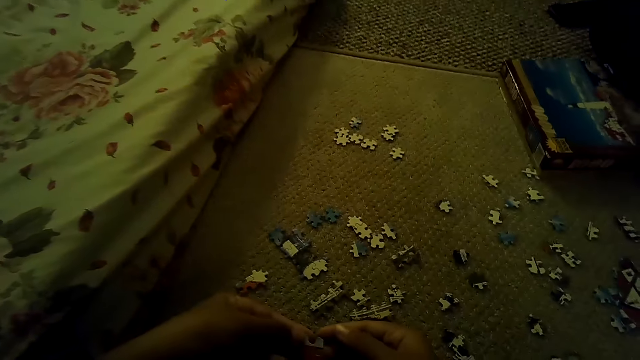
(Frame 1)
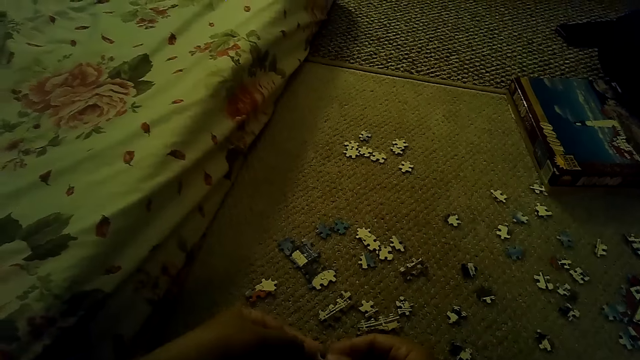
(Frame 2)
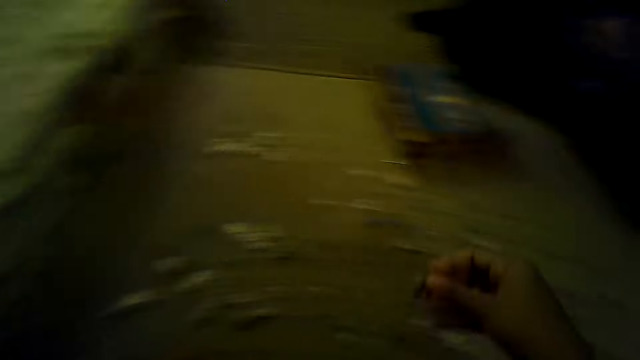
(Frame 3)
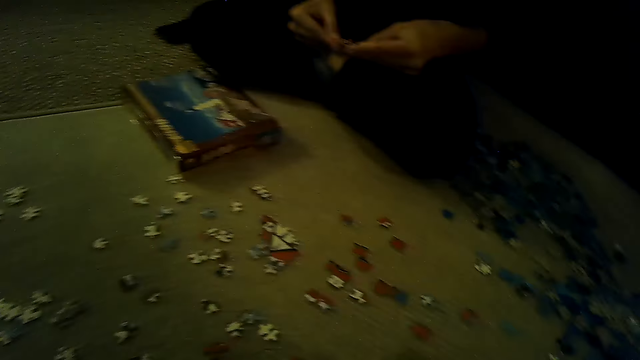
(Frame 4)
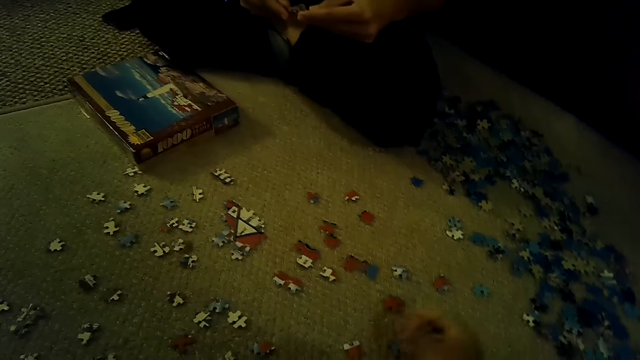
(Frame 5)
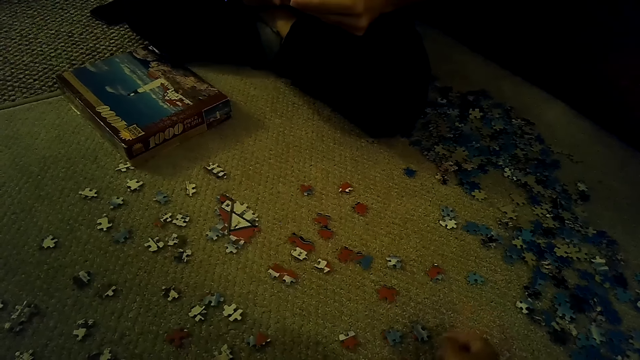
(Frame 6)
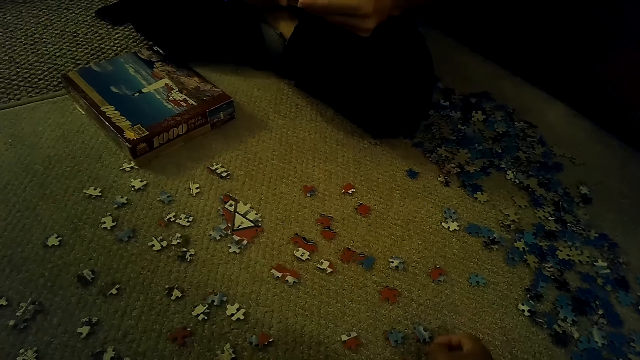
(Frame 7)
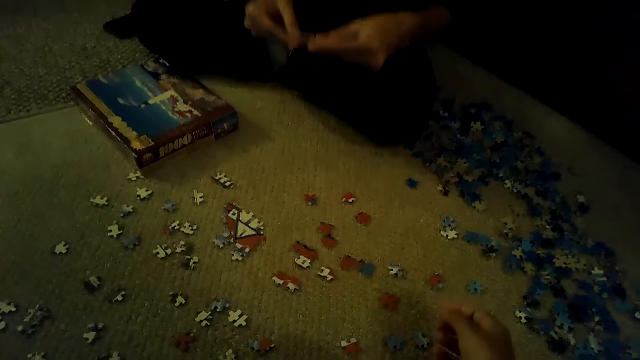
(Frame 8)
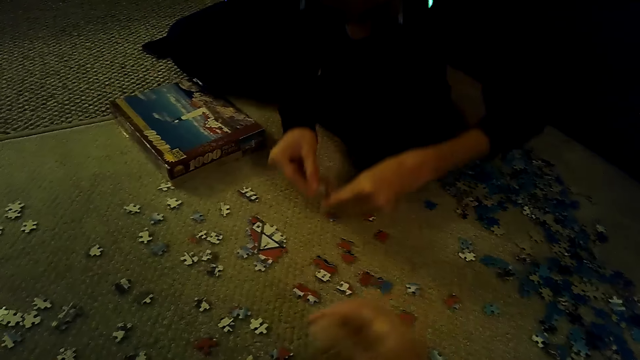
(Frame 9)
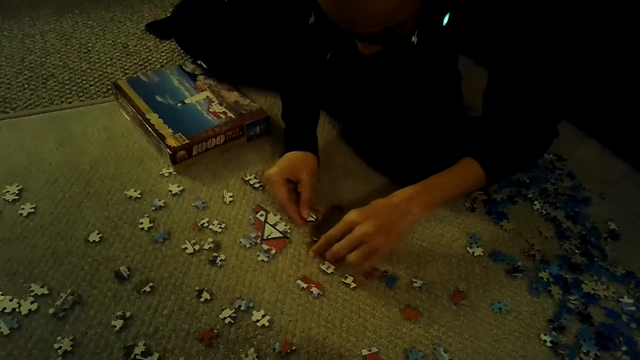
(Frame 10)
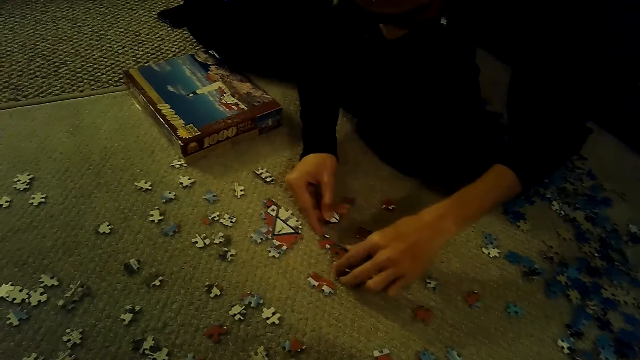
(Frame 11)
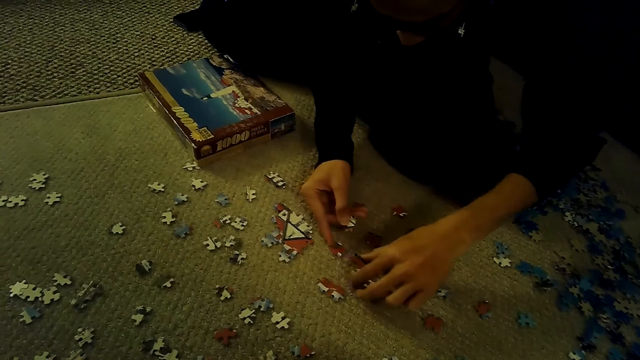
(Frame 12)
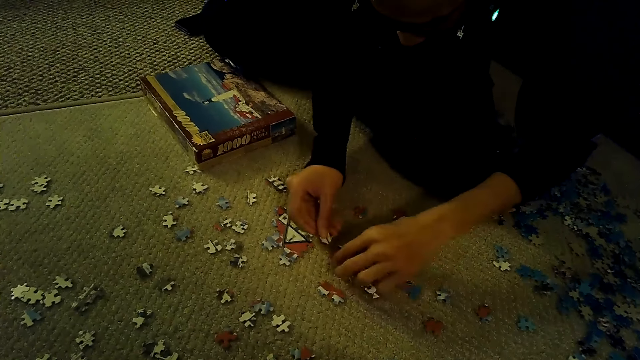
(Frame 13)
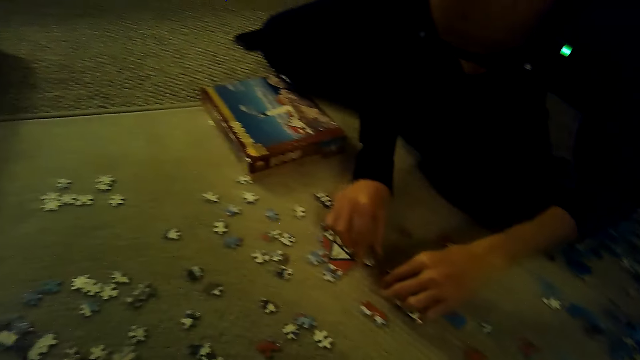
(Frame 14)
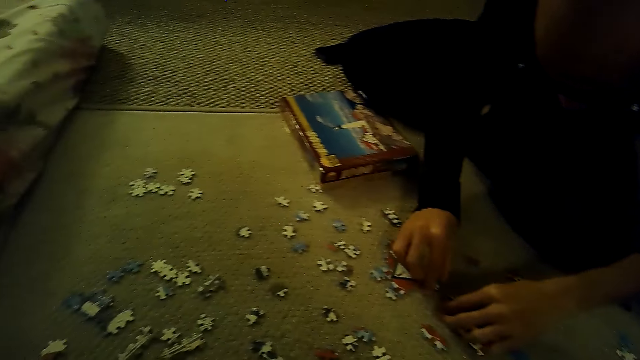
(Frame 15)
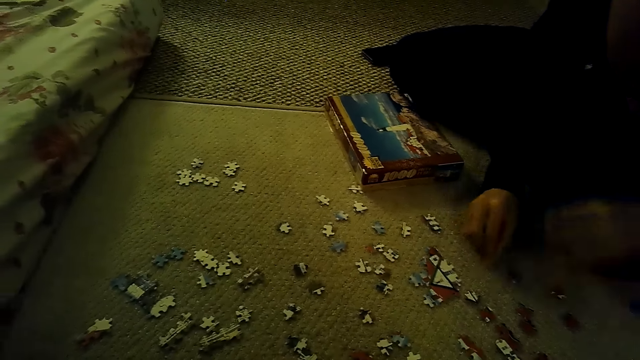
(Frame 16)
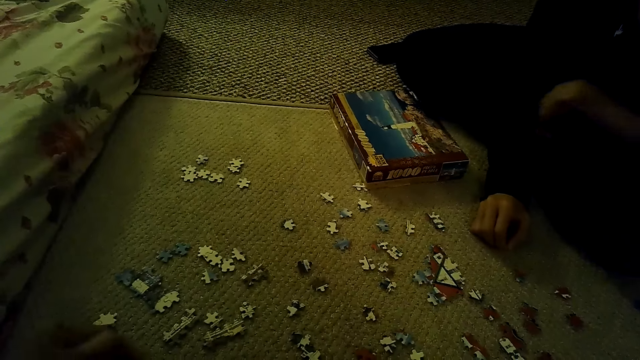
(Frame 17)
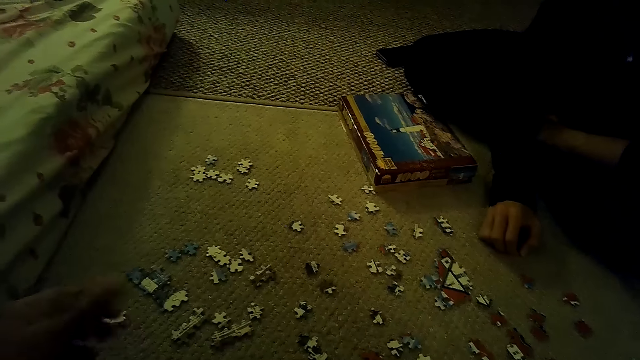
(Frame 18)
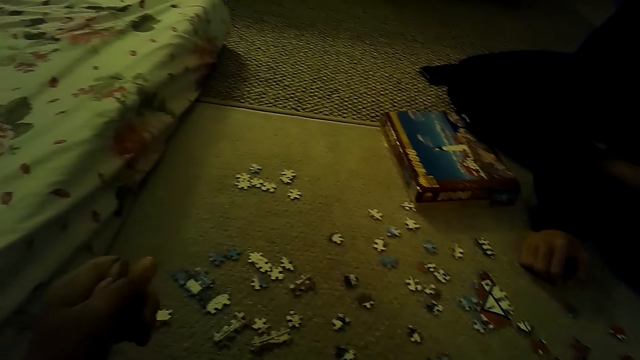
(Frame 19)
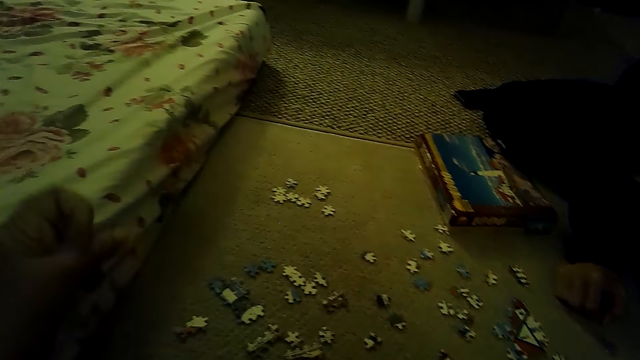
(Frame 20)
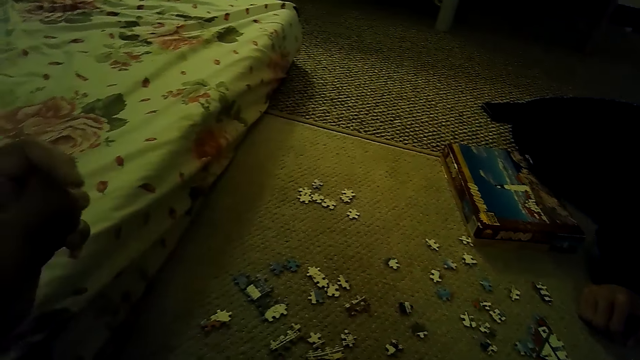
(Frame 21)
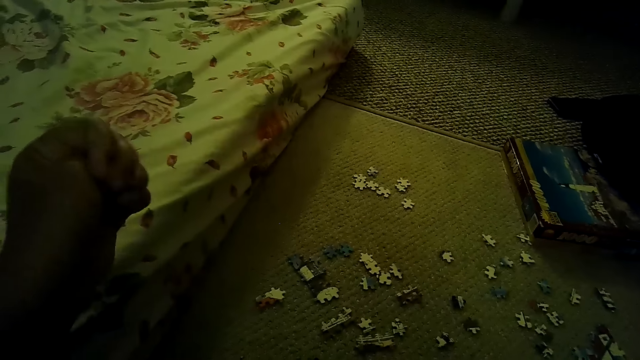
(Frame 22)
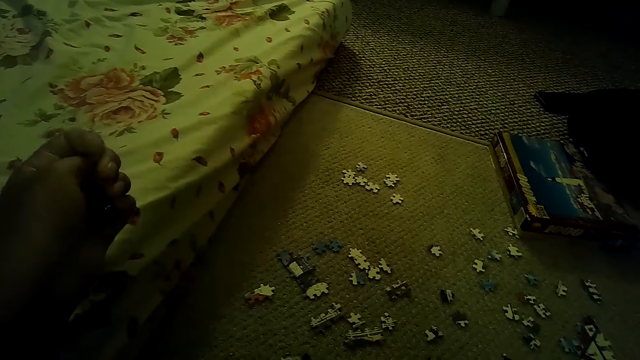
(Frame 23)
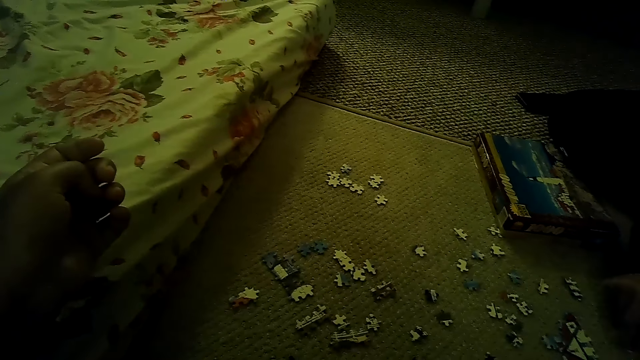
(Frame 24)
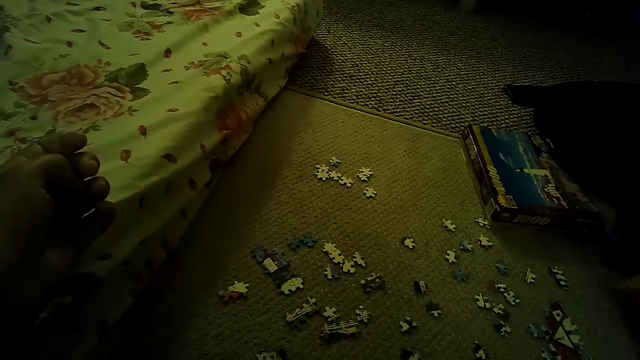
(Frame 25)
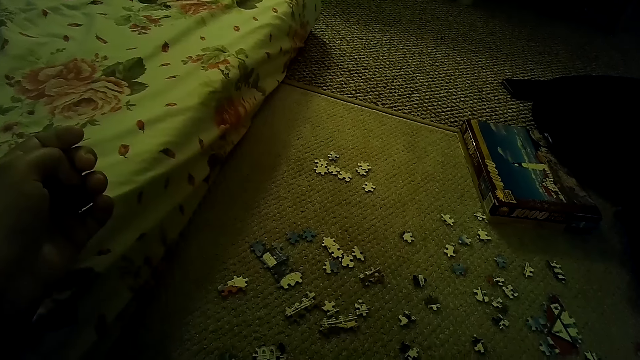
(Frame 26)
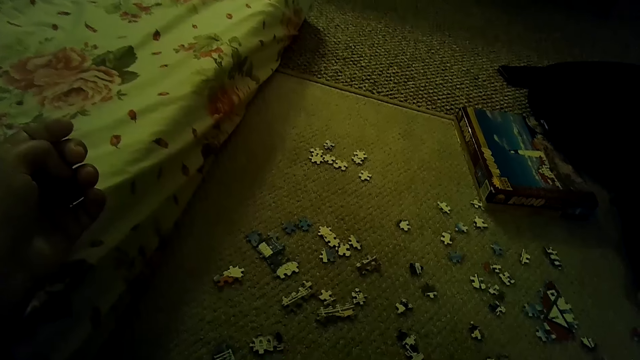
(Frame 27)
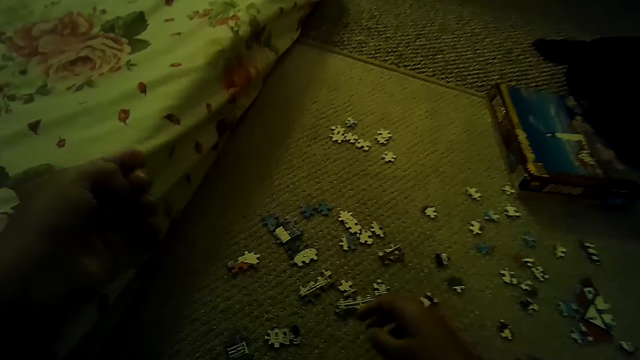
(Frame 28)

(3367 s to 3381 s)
A man puts the box on the floor. The camera wearer holds the puzzle piece. The man holds the puzzle piece, puts the puzzle pieces down and plays the jigsaw puzzle game on the floor. The camera wearer moves the hand. The man moves the hand.

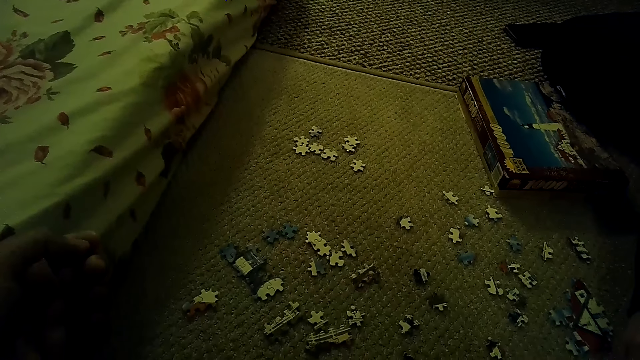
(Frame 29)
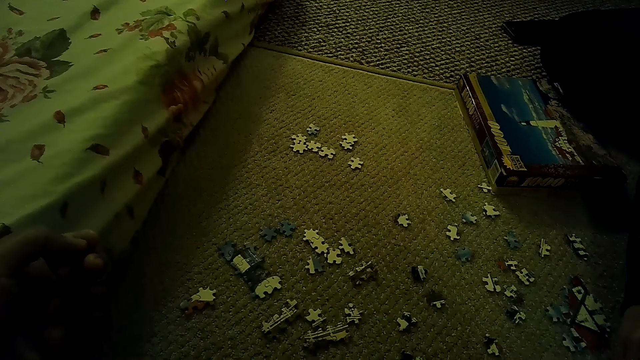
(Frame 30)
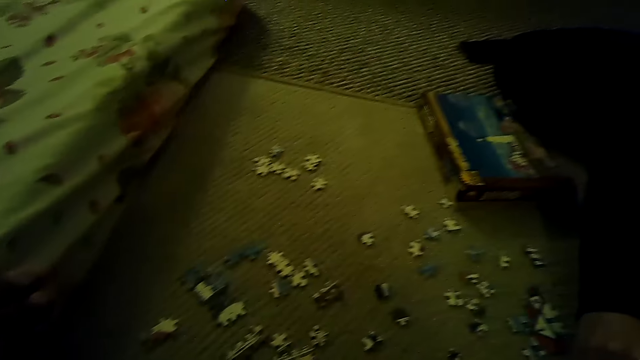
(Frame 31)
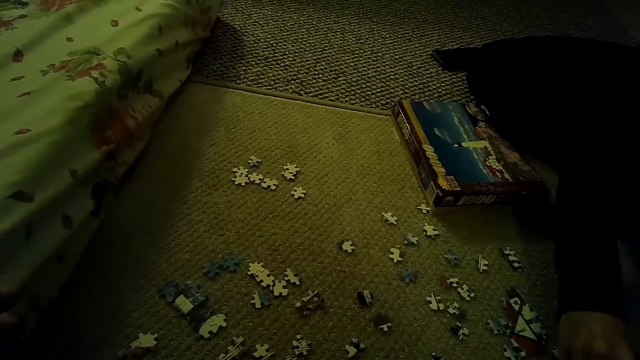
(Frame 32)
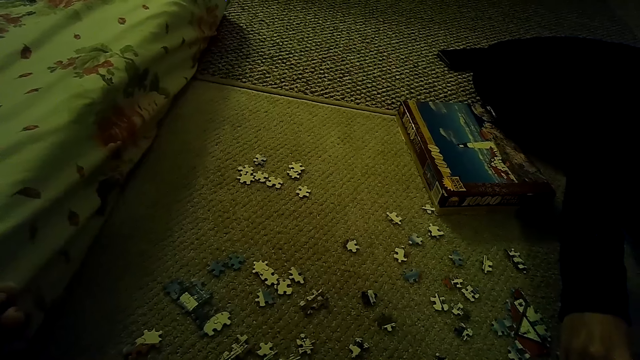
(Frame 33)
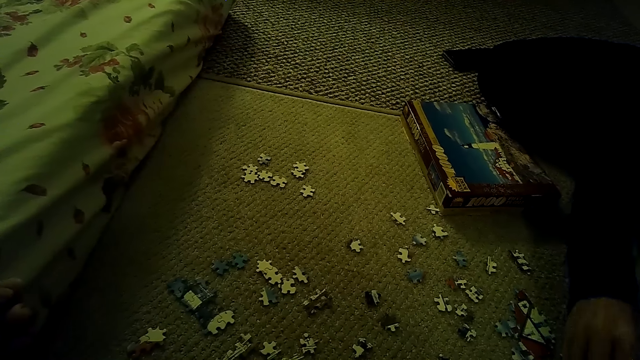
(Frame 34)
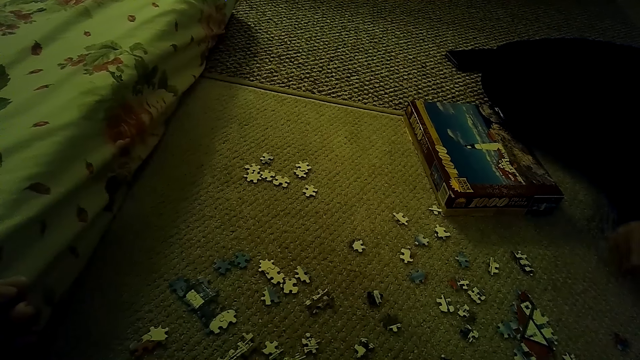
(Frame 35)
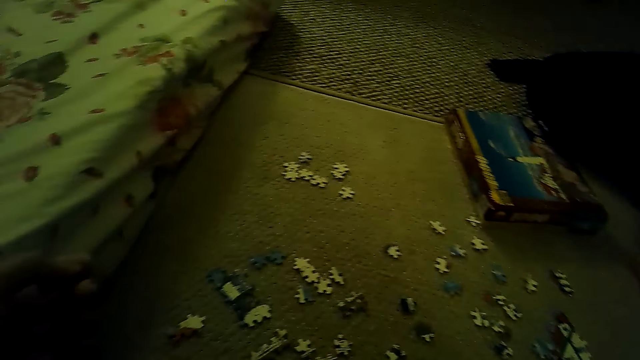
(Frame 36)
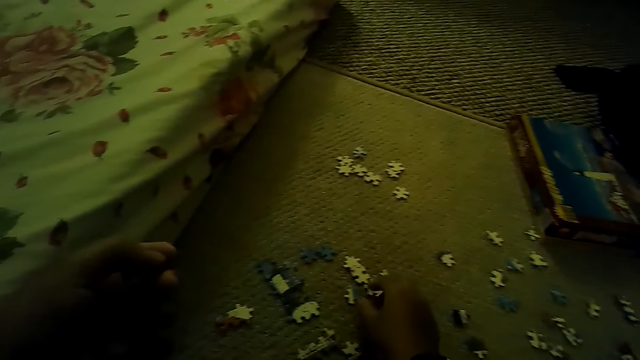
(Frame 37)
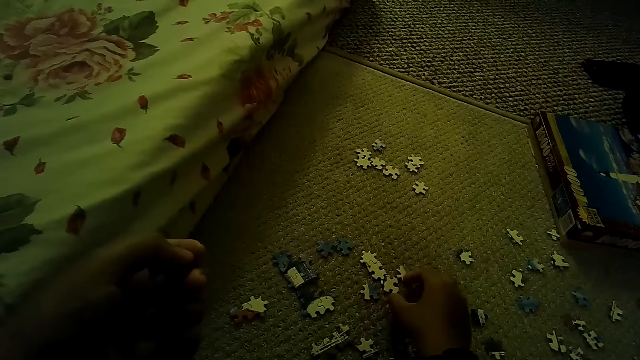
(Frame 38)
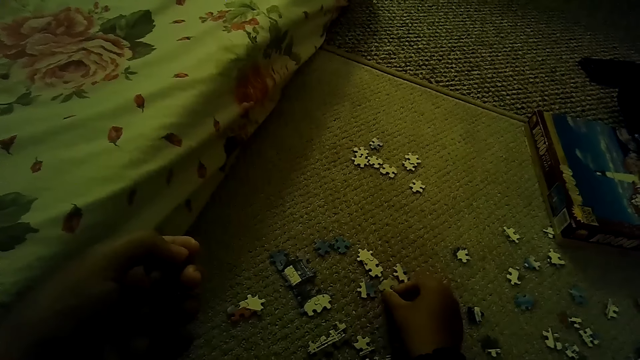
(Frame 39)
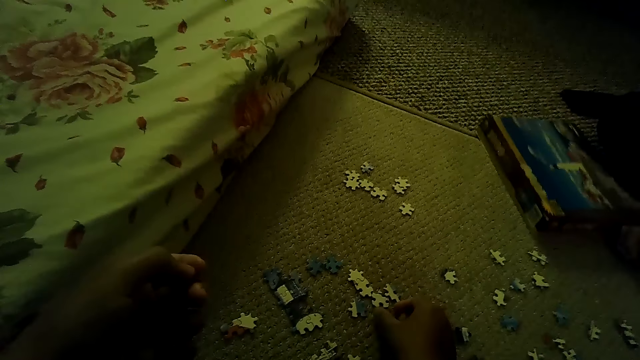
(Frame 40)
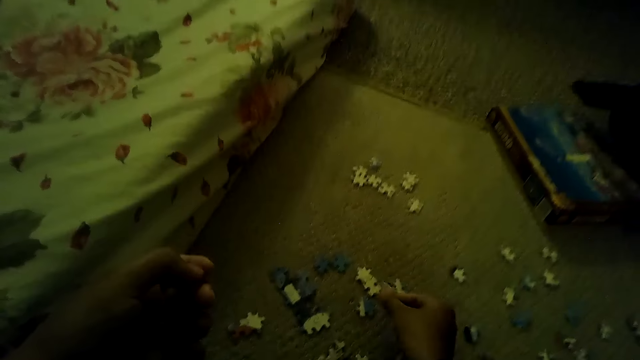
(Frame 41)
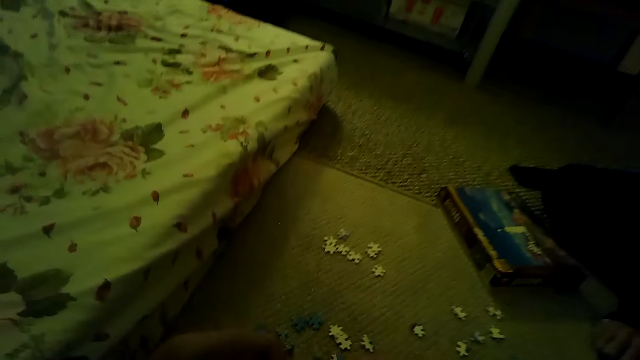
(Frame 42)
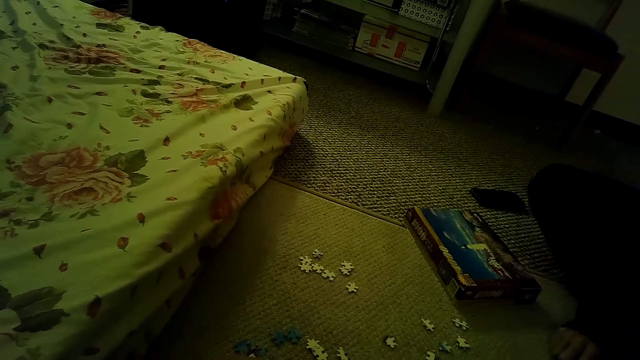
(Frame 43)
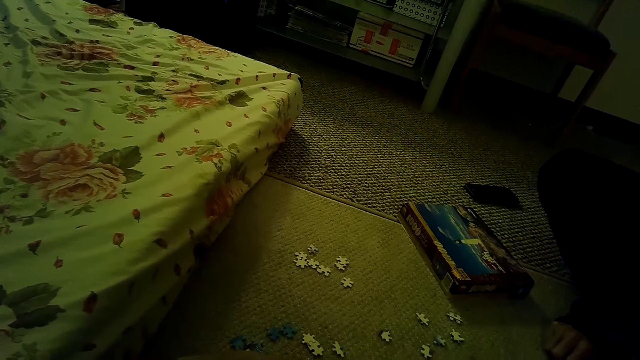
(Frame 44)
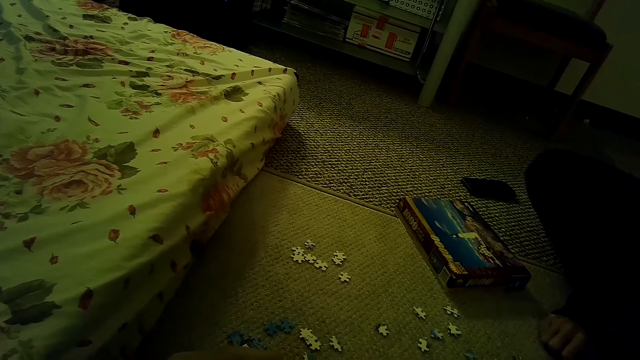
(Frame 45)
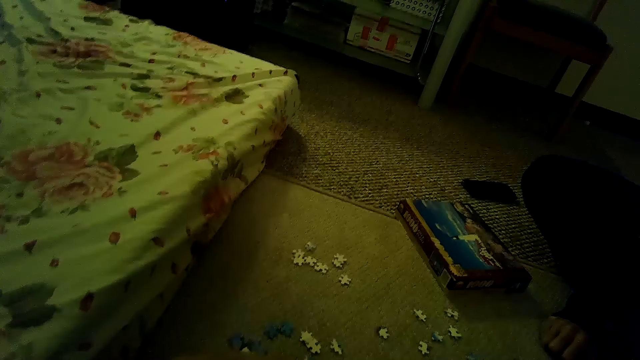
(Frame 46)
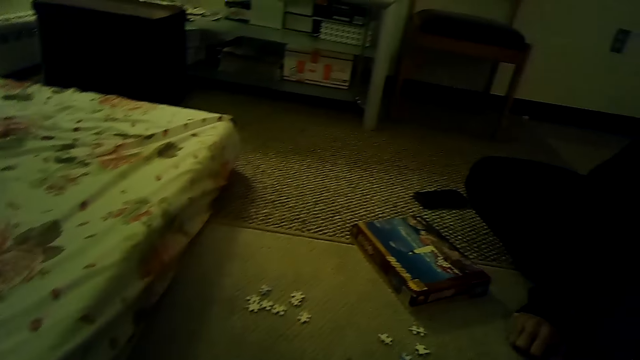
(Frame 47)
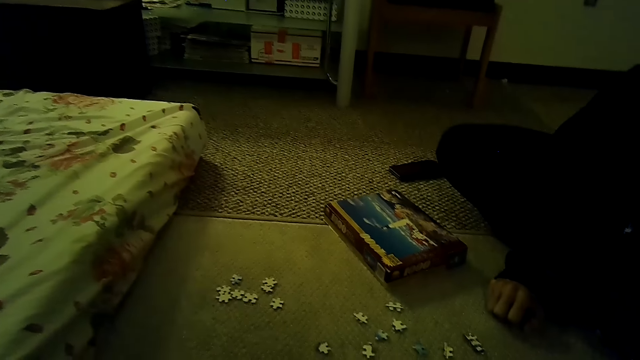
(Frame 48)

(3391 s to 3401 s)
The camera wearer picks the puzzle piece. They play the jigsaw puzzle game. A person moves the box. The camera wearer picks the puzzle piece.
